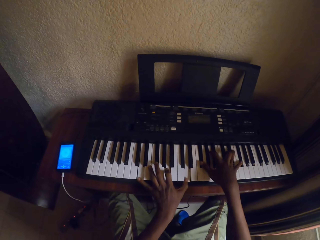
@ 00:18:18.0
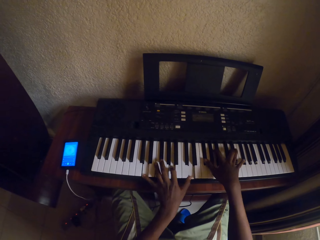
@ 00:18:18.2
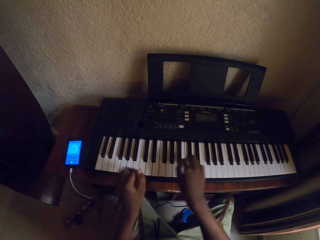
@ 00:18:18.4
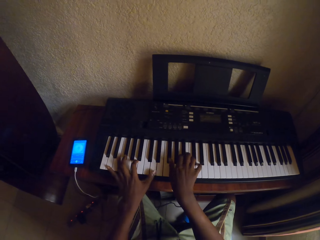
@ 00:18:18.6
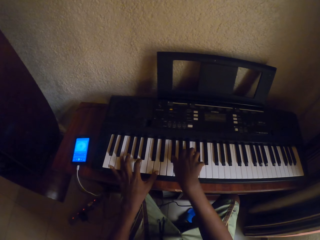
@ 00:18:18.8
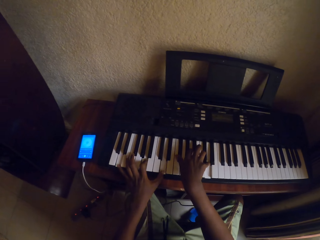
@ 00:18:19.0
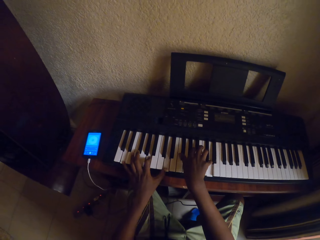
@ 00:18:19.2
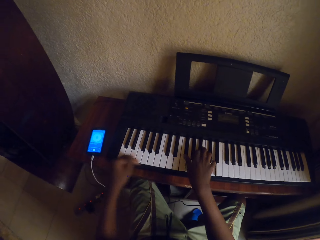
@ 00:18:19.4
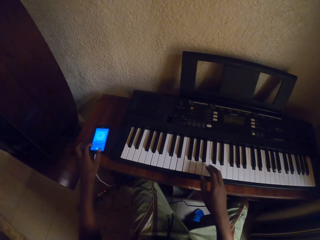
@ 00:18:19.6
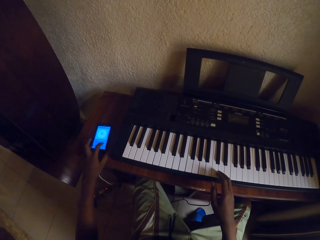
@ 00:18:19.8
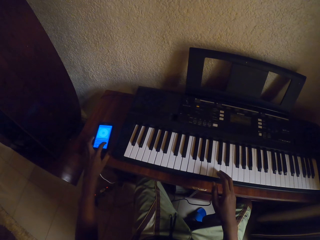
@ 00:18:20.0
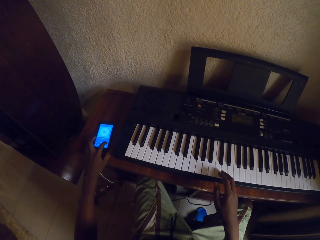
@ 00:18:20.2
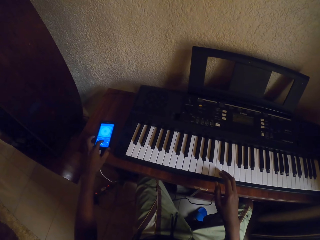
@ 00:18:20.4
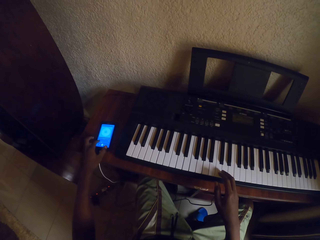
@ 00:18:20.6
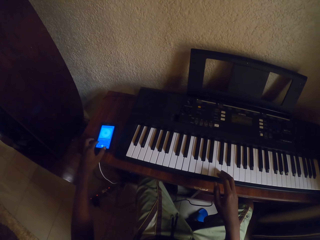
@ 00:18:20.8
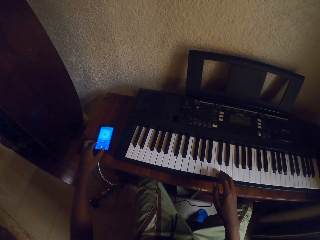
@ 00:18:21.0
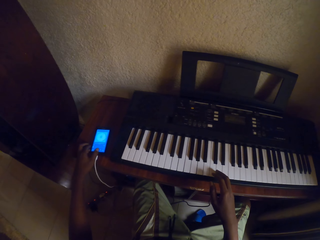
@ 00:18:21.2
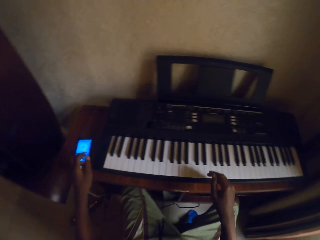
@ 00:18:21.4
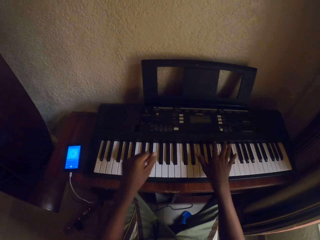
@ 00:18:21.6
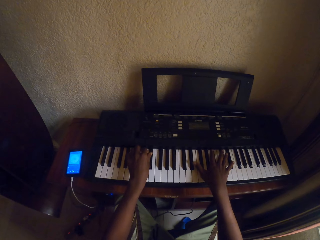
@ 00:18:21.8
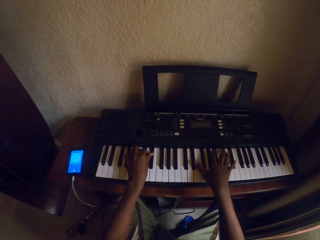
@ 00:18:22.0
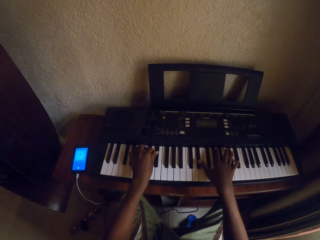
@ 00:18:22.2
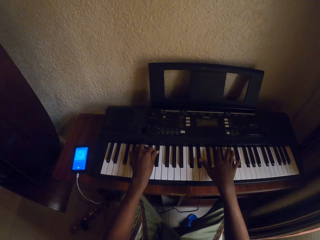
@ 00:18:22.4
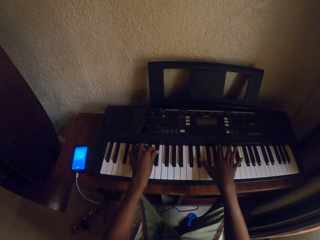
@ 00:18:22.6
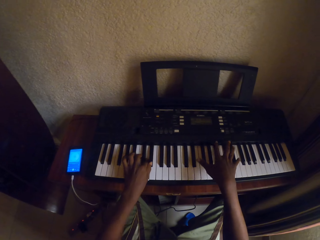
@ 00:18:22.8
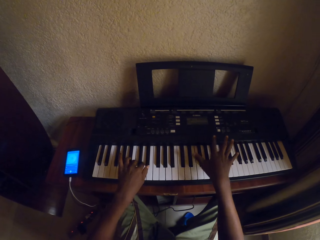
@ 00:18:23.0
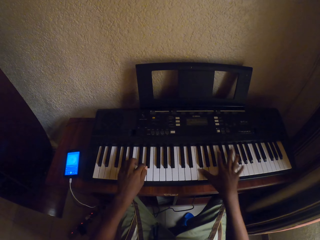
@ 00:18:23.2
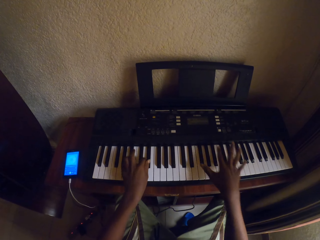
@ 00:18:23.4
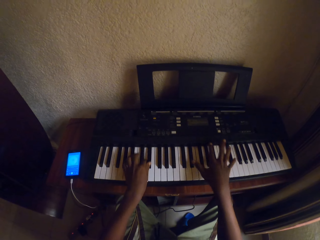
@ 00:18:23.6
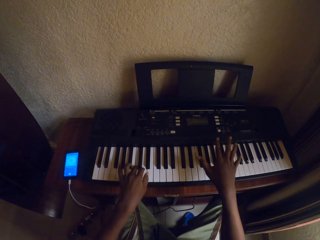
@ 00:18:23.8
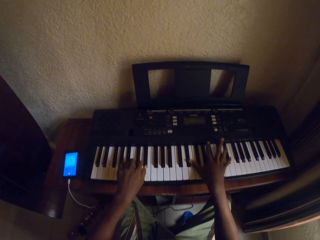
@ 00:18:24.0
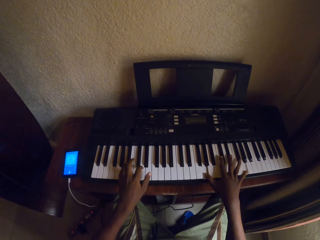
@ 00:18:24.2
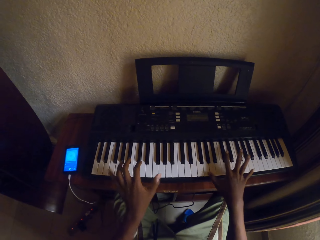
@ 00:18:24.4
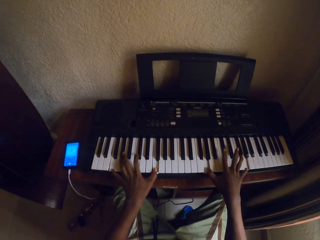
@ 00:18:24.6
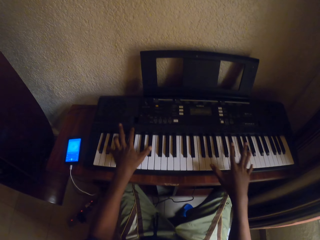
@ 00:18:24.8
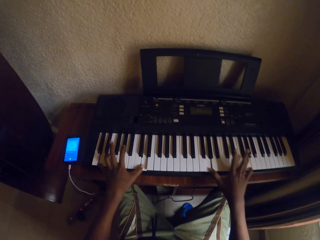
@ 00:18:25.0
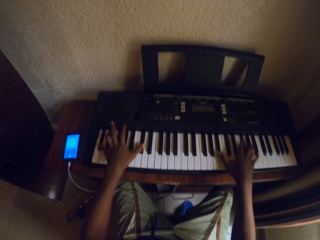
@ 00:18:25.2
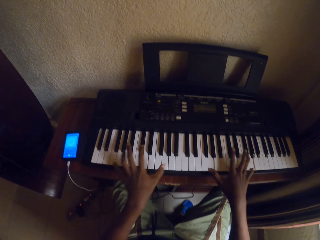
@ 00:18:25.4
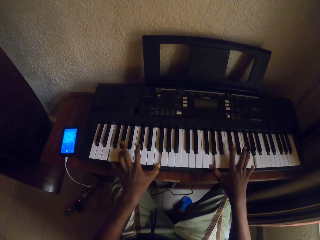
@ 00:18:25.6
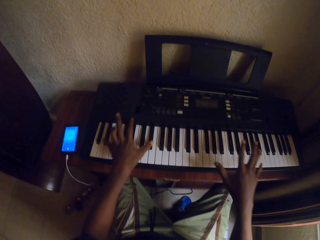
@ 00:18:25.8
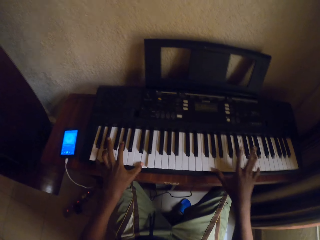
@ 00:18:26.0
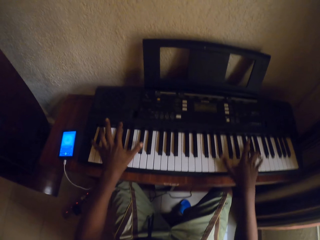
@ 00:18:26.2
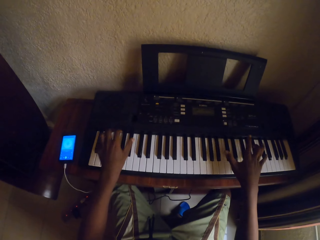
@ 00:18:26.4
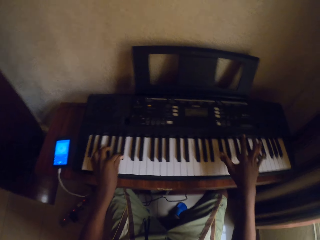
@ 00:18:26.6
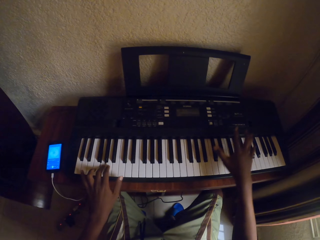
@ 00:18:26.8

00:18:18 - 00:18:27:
The camera wearer touches the phone screen. They play the piano with both hands.

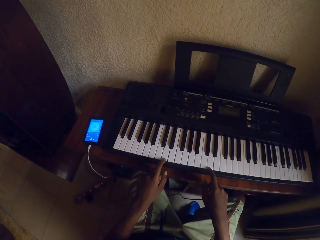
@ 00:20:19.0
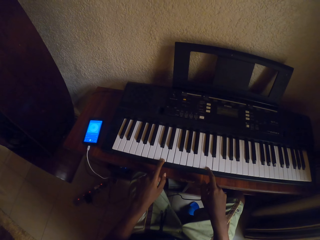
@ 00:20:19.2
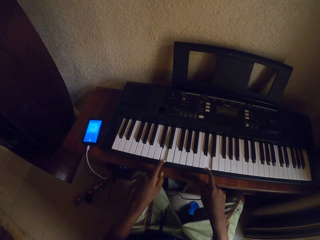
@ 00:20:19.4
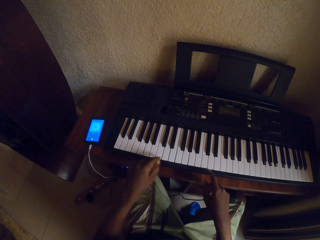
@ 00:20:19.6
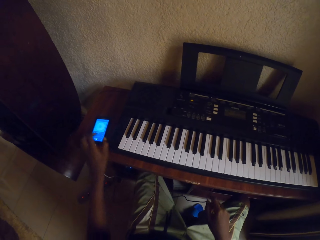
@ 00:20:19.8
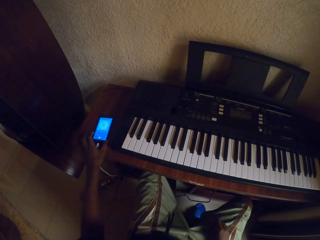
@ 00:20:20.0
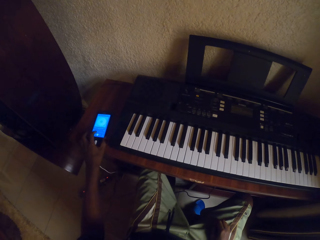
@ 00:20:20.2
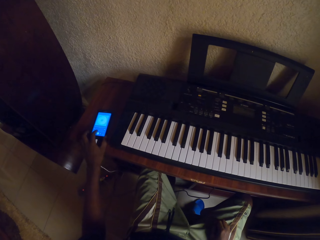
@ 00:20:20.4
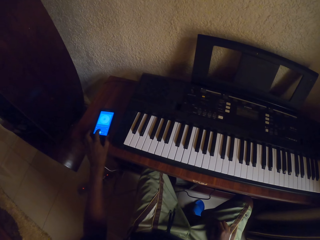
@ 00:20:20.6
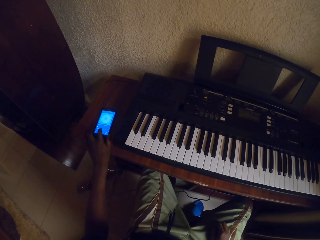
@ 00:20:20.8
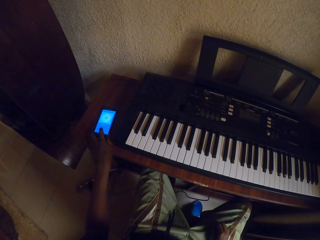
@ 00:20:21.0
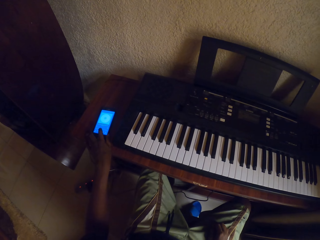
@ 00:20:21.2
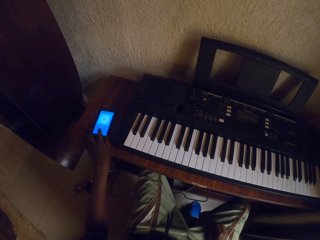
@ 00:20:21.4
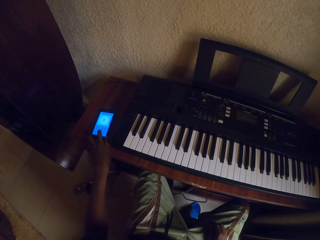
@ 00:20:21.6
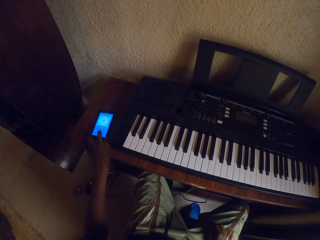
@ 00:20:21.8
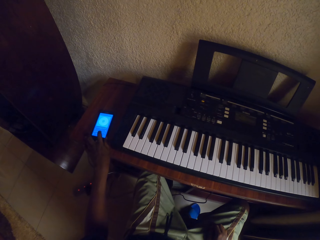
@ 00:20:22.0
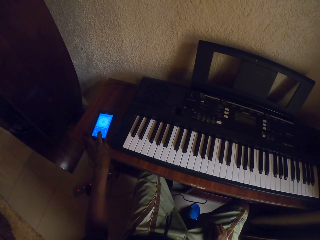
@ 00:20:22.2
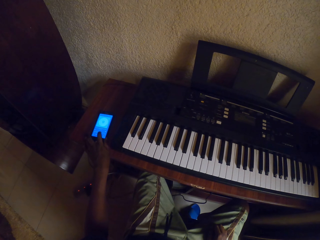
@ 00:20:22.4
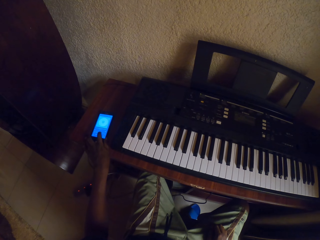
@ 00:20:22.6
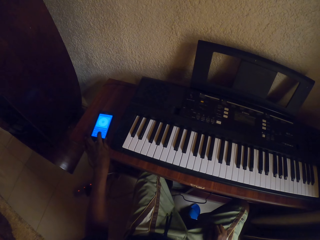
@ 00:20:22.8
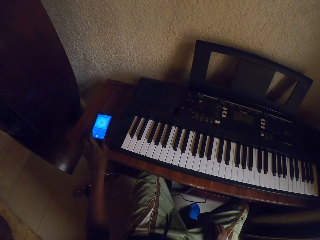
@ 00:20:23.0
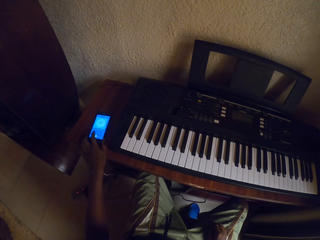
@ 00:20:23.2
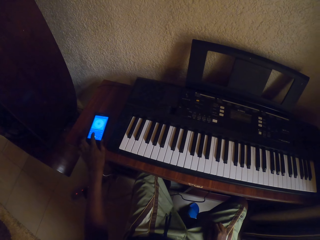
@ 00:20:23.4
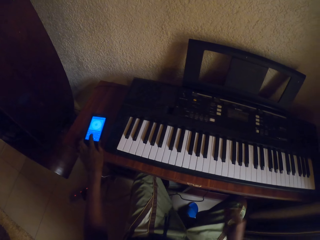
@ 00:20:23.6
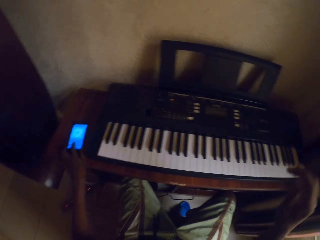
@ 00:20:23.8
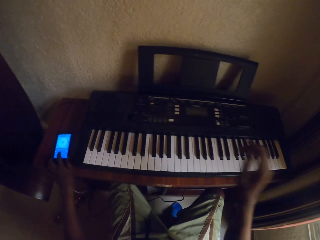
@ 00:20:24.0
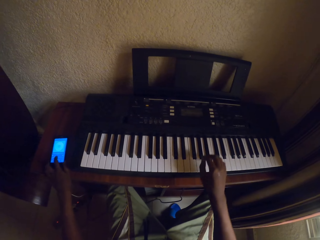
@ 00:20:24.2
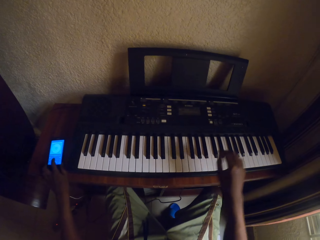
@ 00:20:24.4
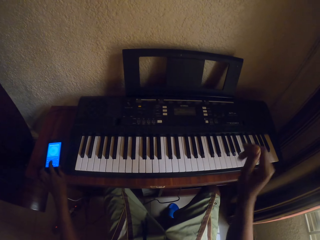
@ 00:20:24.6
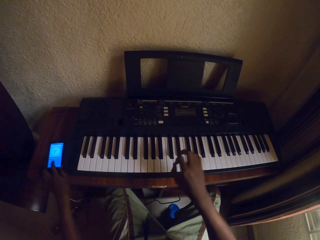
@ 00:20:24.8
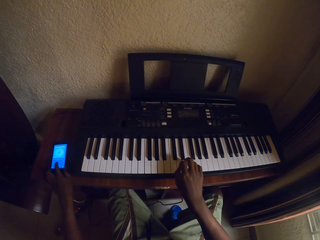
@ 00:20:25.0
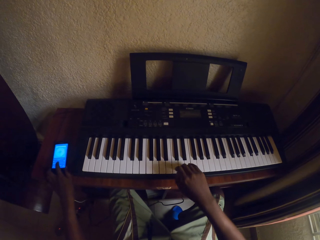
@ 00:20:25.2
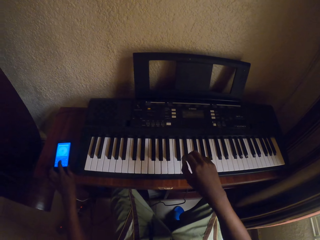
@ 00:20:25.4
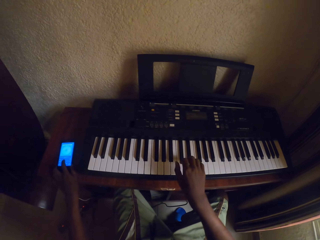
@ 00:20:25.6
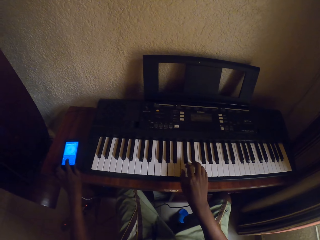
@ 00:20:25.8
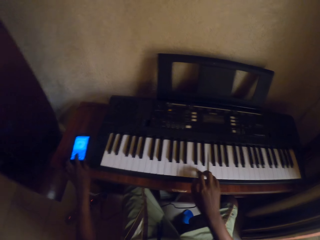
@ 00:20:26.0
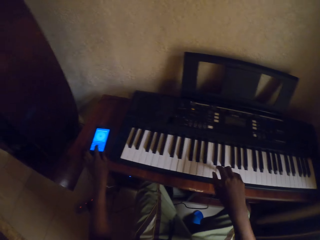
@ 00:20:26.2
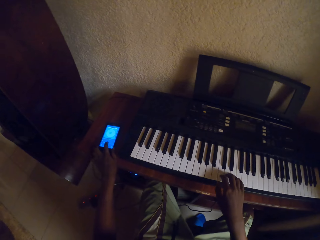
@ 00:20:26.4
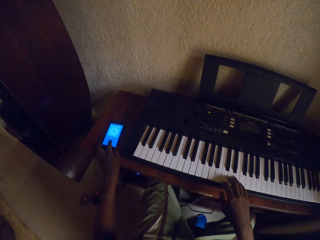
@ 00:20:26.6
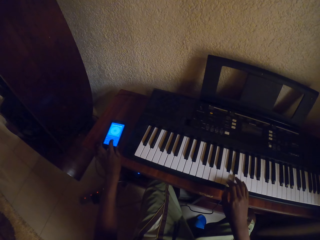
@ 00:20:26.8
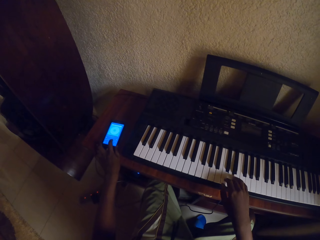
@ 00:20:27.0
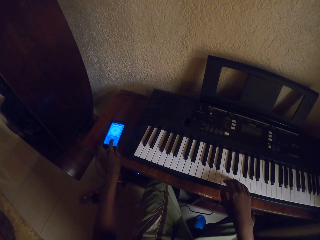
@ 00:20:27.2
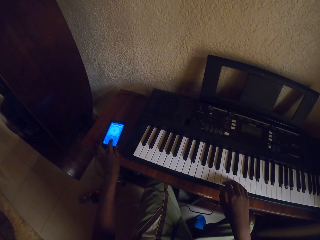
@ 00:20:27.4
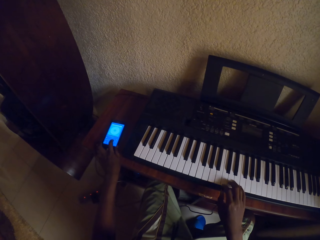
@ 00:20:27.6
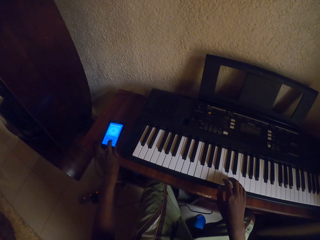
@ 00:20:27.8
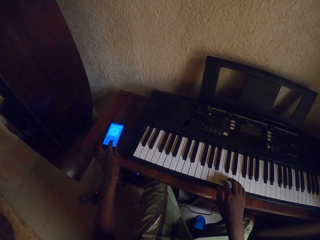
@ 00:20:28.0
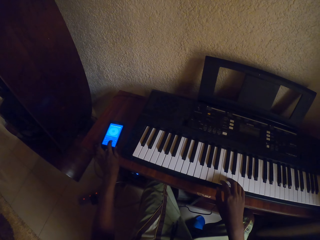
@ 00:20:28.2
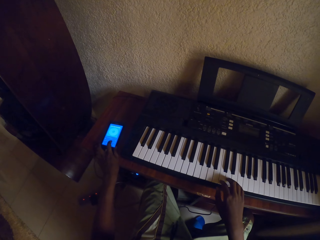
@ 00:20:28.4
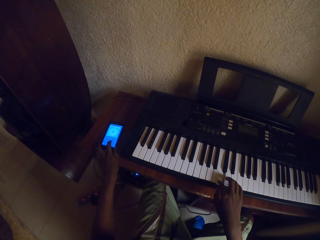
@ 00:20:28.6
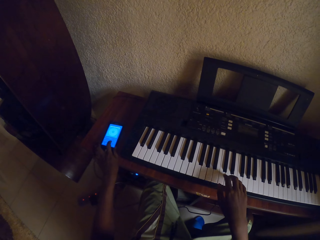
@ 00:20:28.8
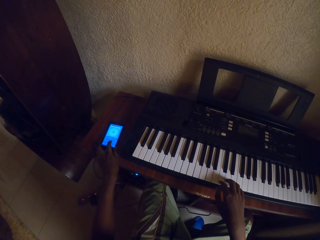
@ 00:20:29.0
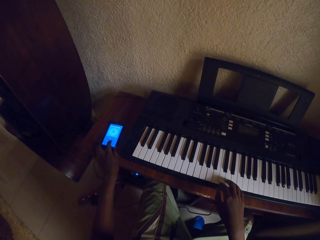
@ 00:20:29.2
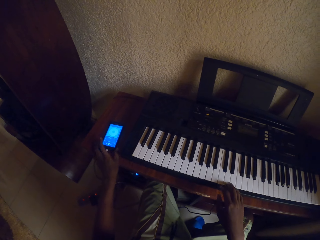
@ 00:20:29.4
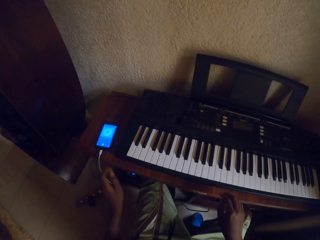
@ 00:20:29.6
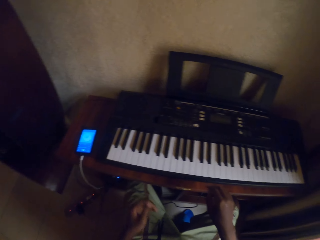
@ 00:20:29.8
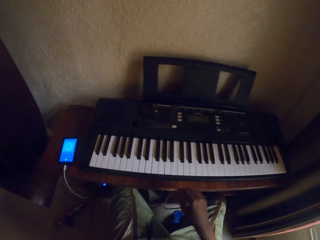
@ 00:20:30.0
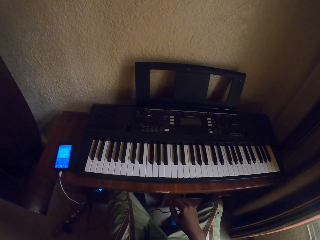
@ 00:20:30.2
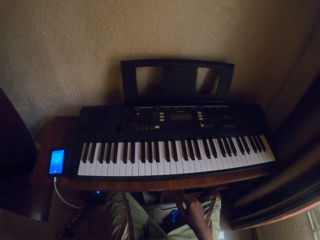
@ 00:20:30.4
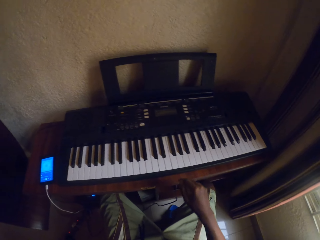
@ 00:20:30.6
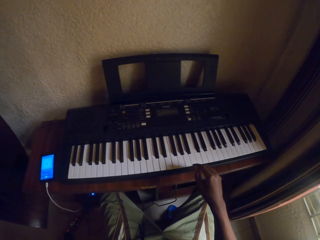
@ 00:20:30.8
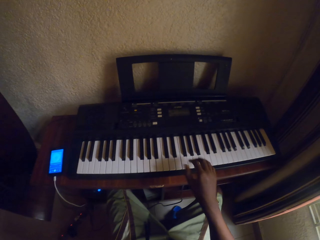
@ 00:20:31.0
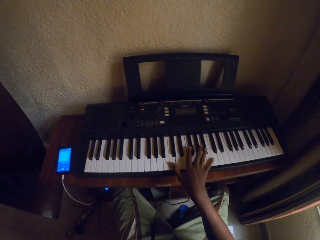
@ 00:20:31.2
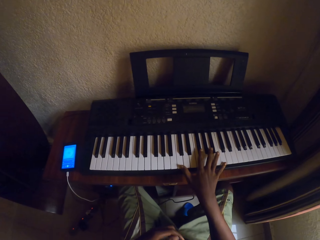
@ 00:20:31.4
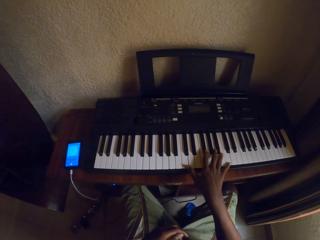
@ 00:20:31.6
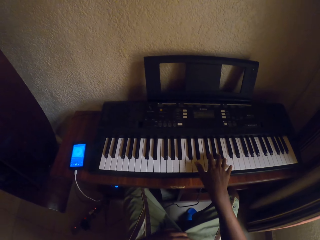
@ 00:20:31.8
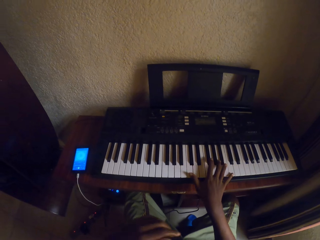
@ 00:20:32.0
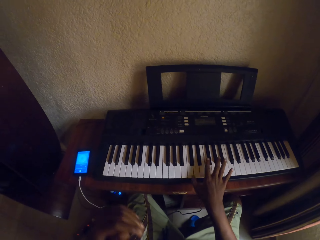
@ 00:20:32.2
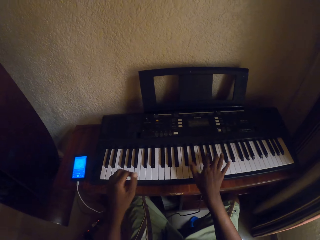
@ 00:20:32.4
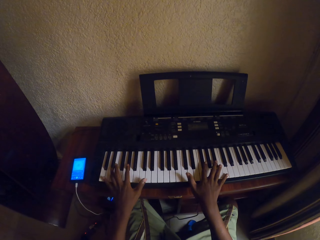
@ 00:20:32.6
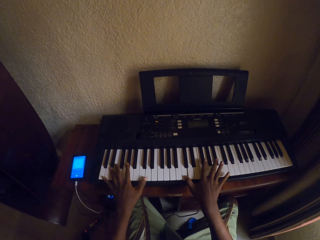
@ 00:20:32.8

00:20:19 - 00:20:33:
The camera wearer touches the phone screen. They play the piano. They operate the cellphone. They raise a hand.
